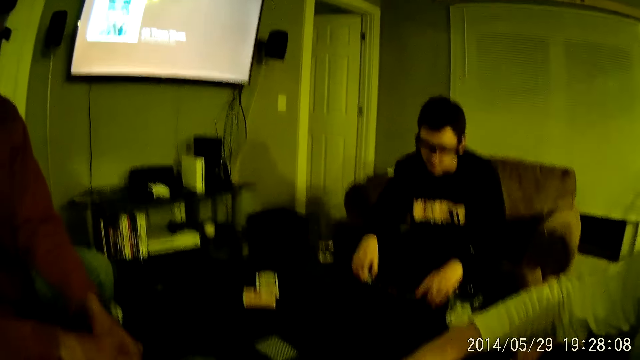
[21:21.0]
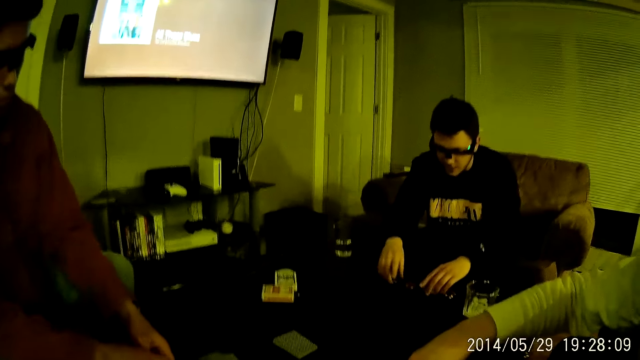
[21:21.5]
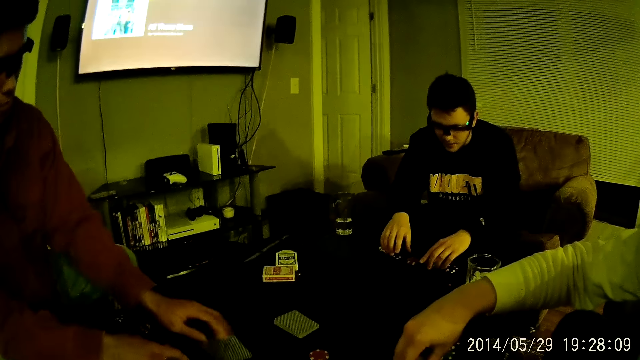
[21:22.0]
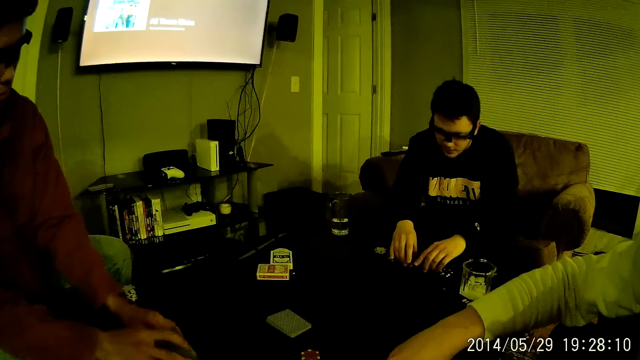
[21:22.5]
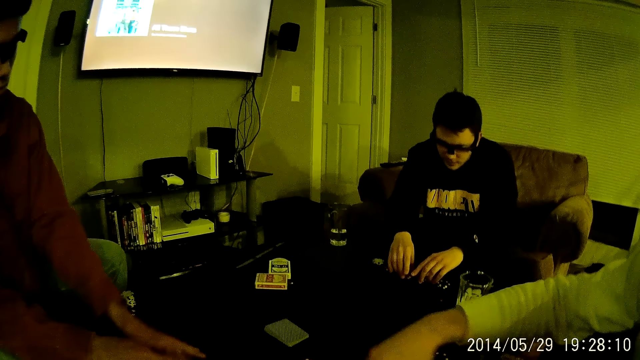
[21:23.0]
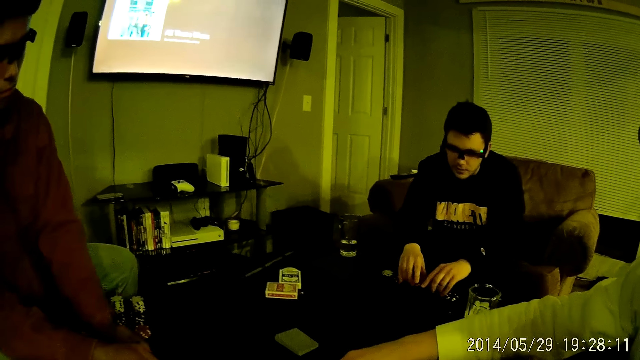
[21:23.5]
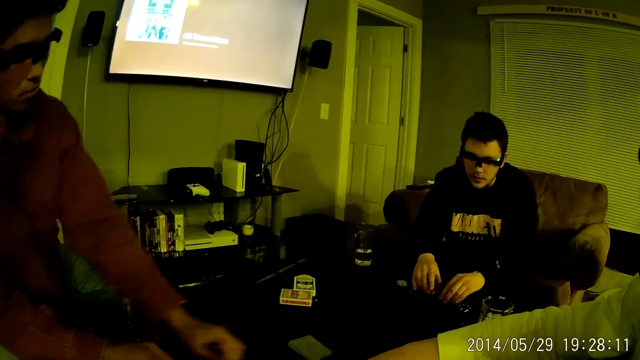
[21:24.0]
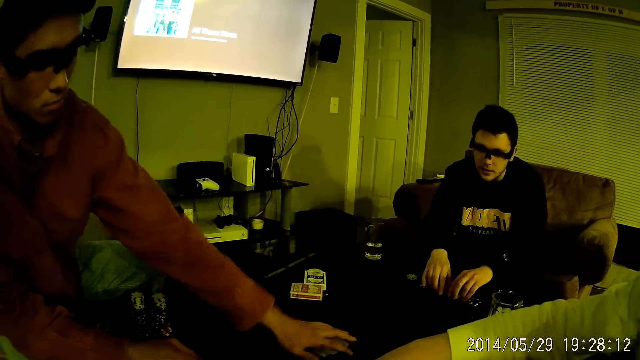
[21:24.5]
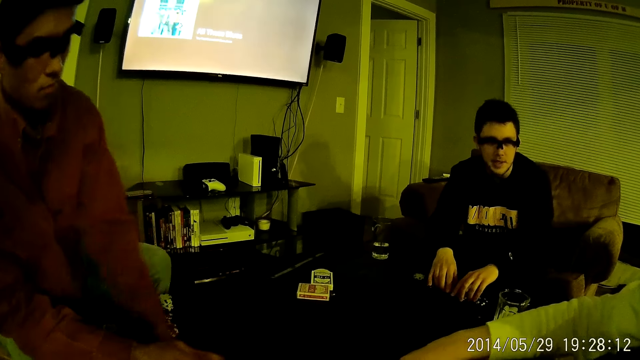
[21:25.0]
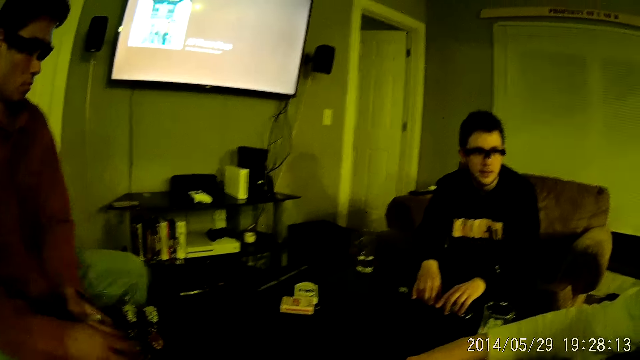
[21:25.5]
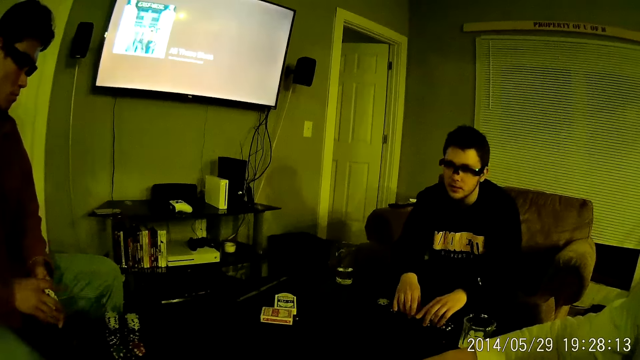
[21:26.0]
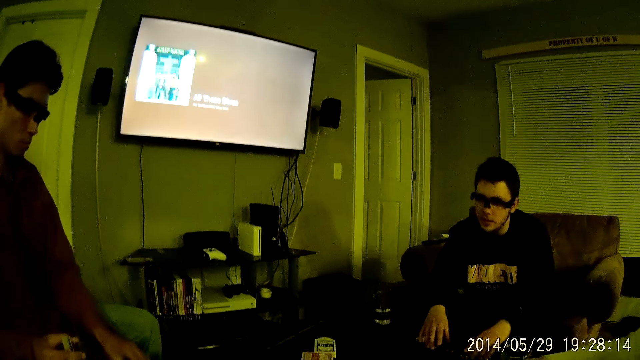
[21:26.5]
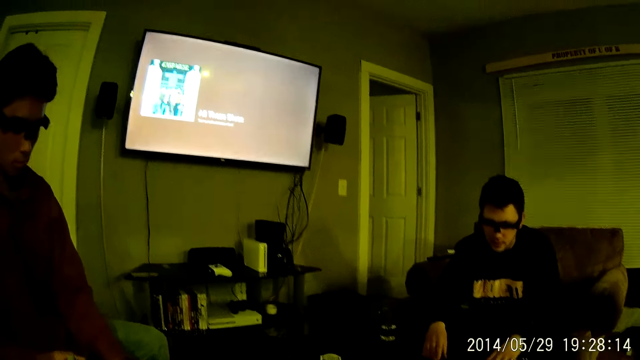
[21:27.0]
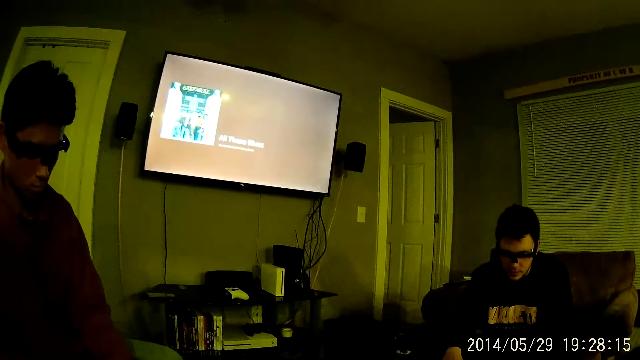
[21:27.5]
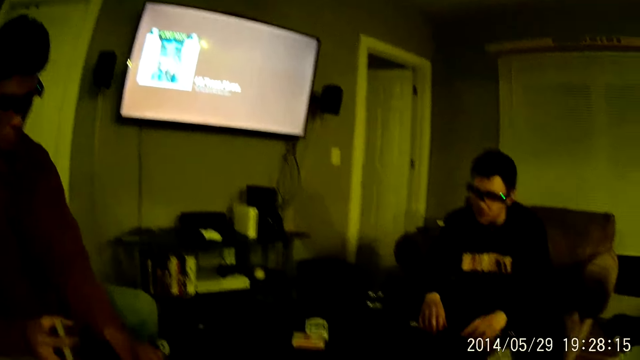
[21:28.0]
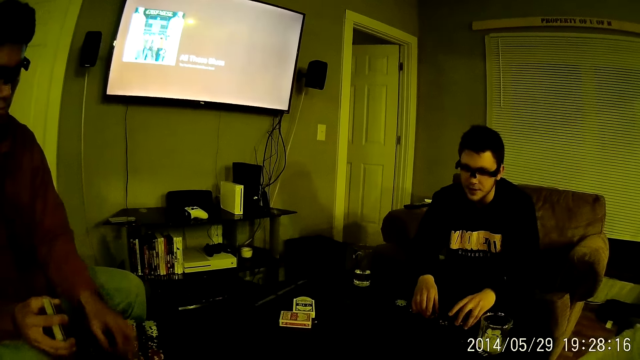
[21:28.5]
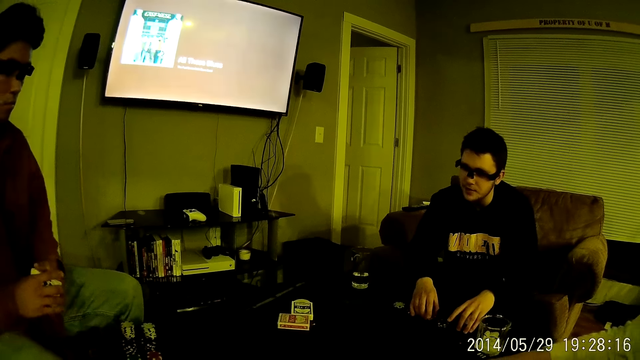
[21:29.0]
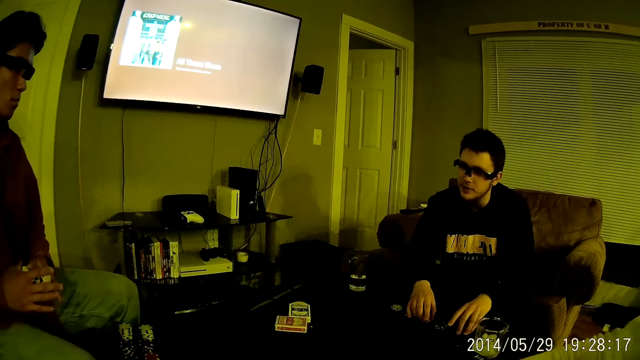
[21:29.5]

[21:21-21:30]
A man plays with the chips on the table with both hands. The man talks.

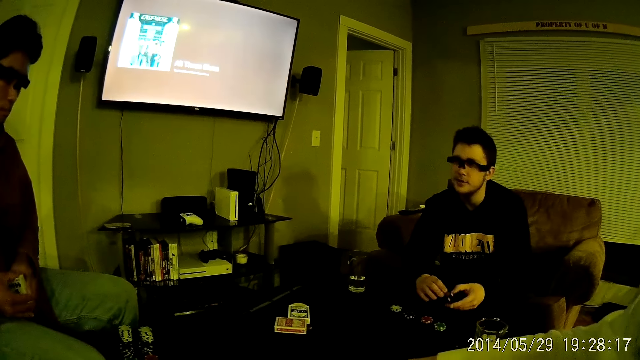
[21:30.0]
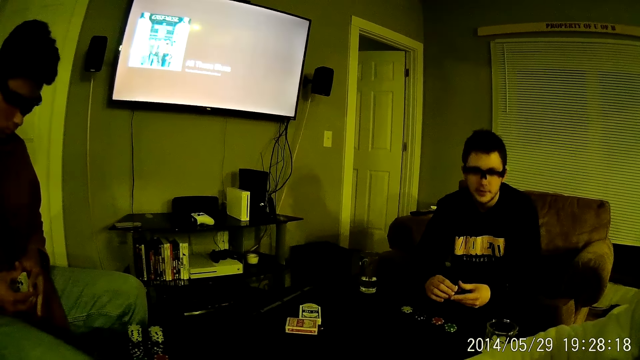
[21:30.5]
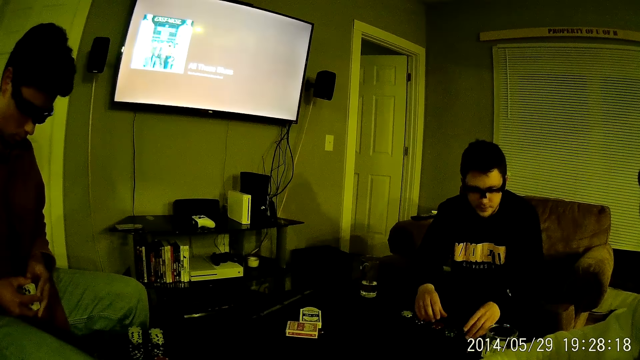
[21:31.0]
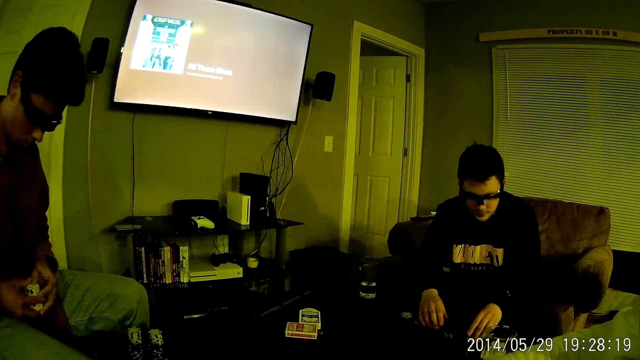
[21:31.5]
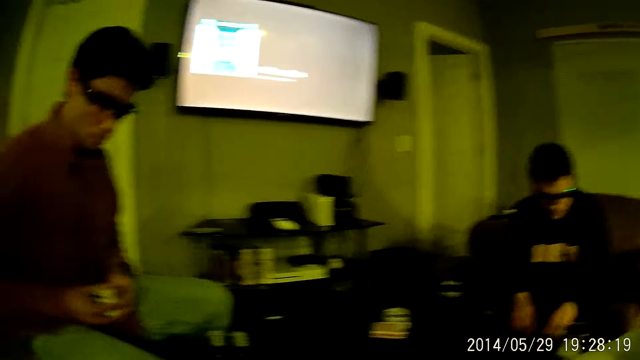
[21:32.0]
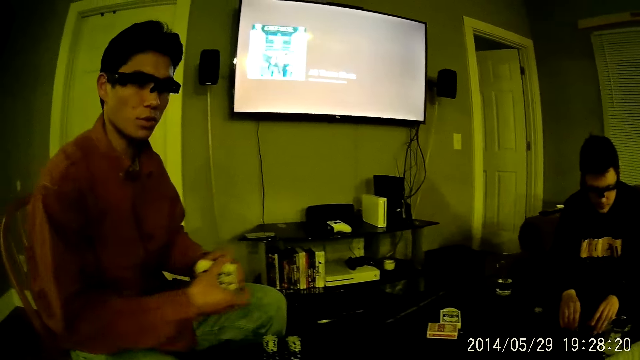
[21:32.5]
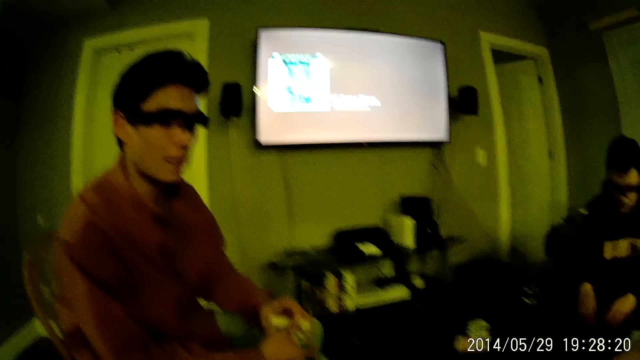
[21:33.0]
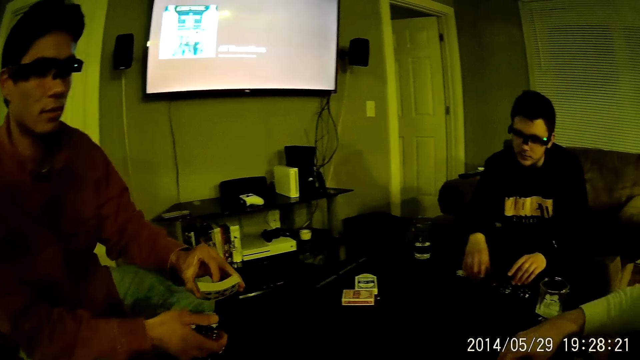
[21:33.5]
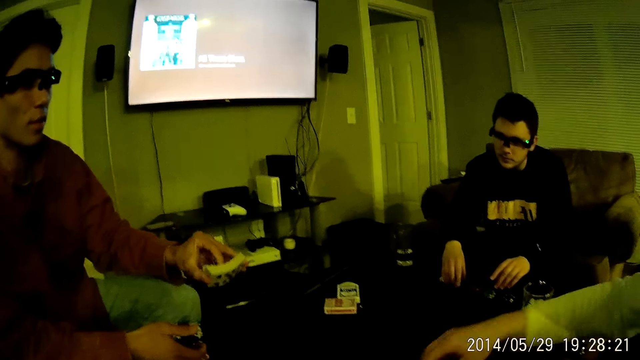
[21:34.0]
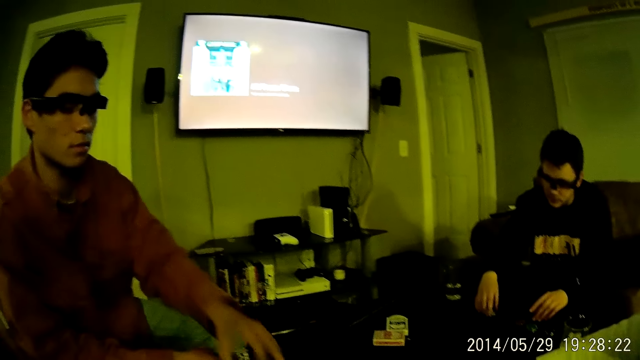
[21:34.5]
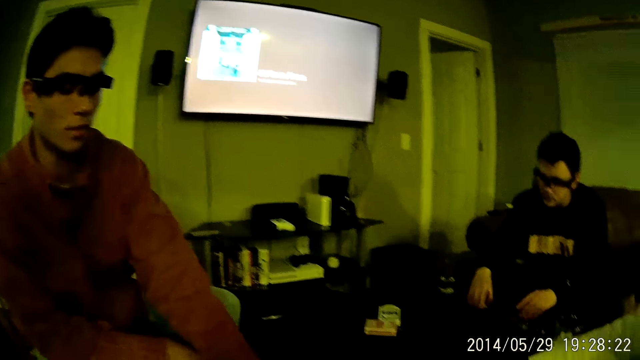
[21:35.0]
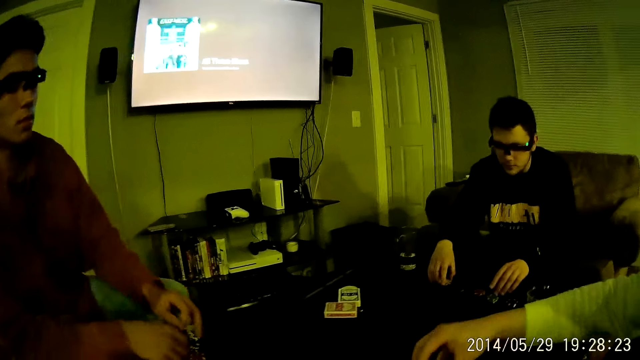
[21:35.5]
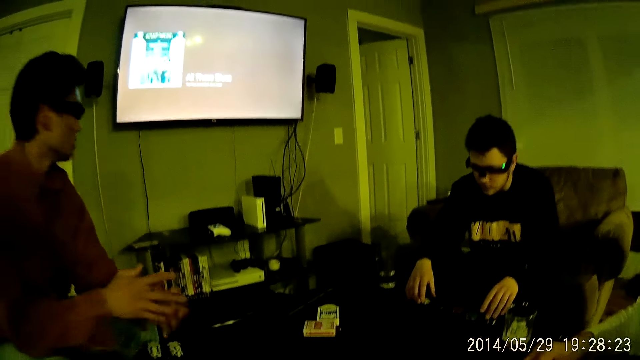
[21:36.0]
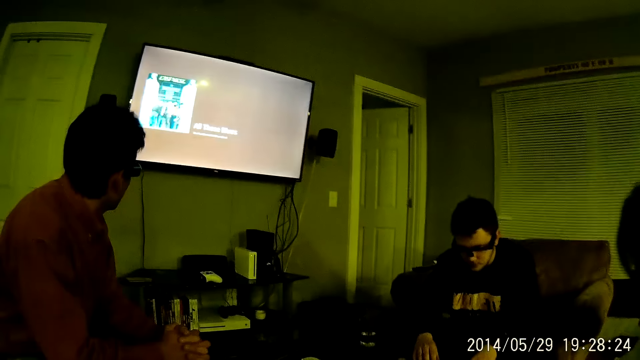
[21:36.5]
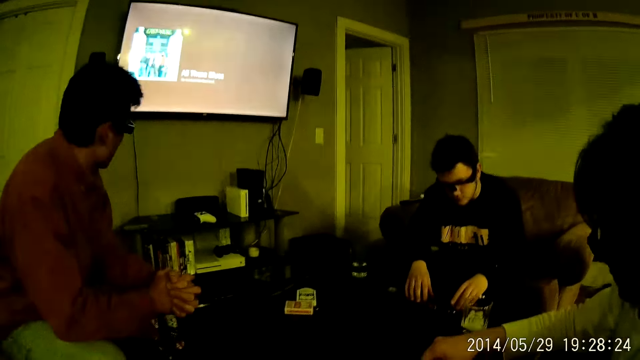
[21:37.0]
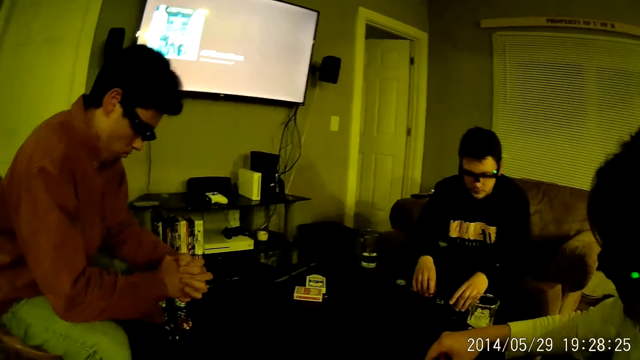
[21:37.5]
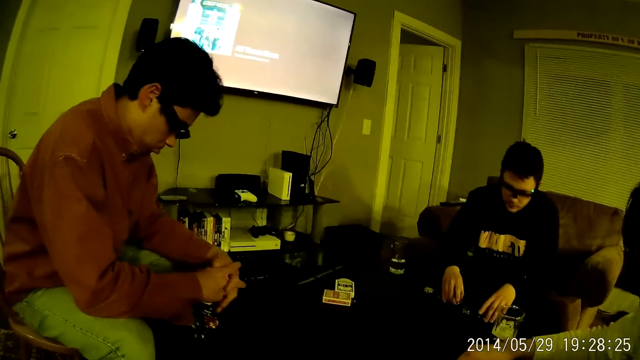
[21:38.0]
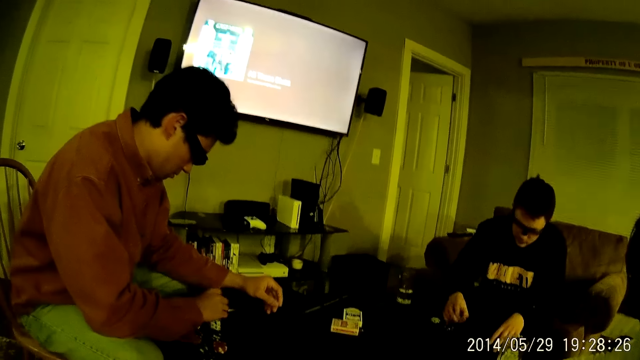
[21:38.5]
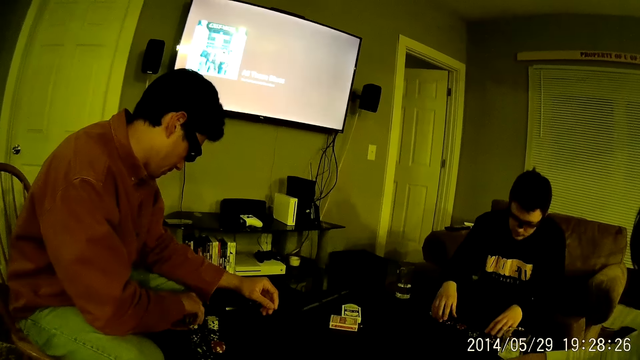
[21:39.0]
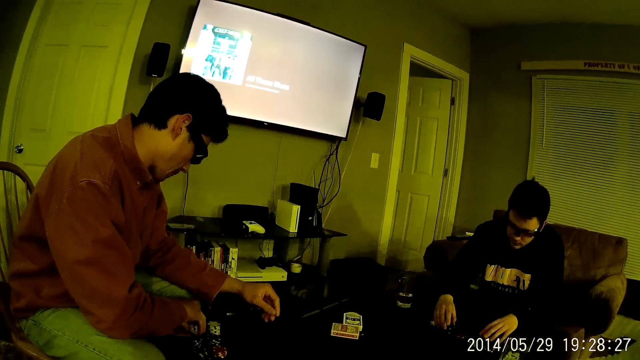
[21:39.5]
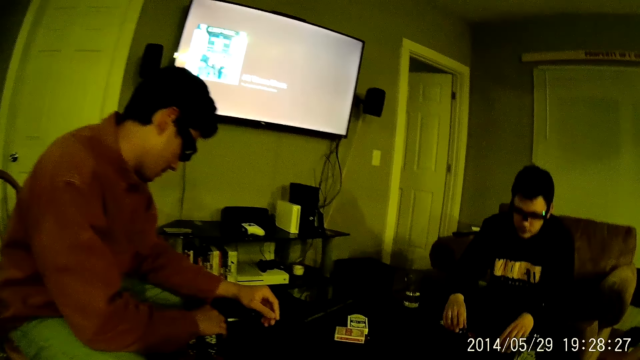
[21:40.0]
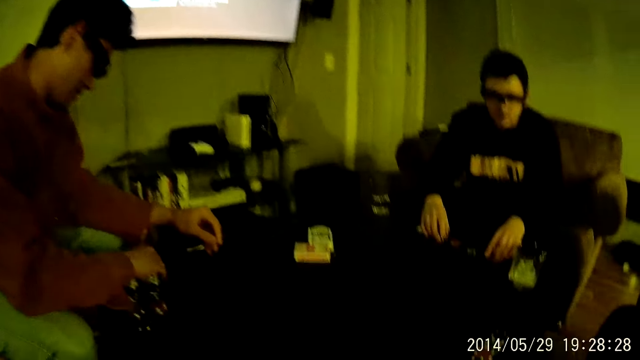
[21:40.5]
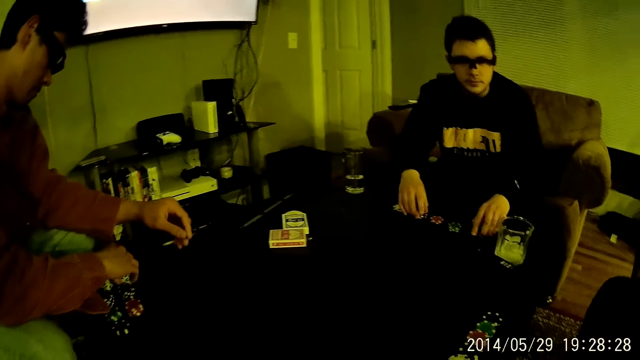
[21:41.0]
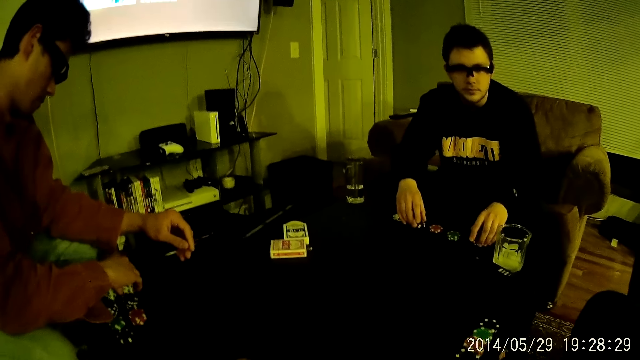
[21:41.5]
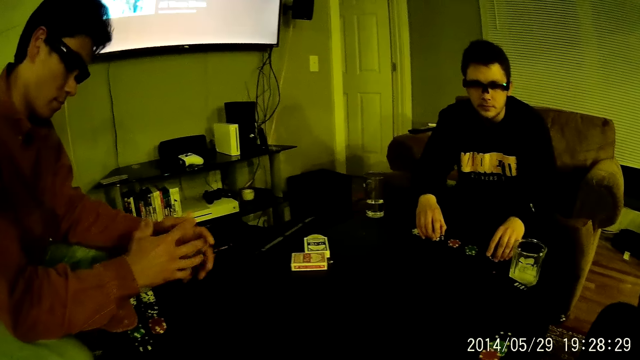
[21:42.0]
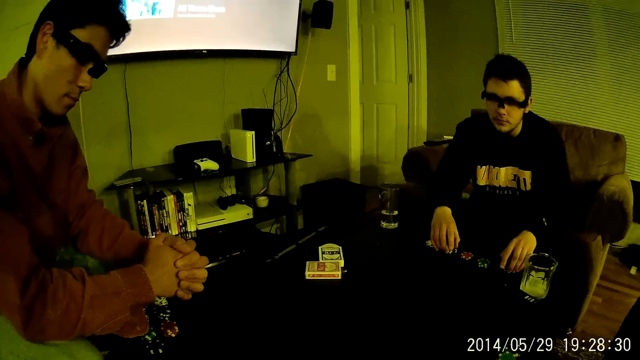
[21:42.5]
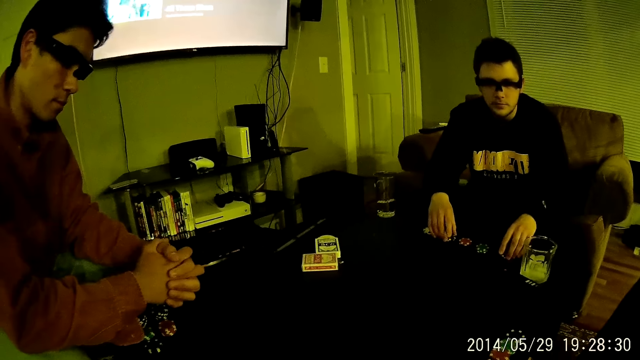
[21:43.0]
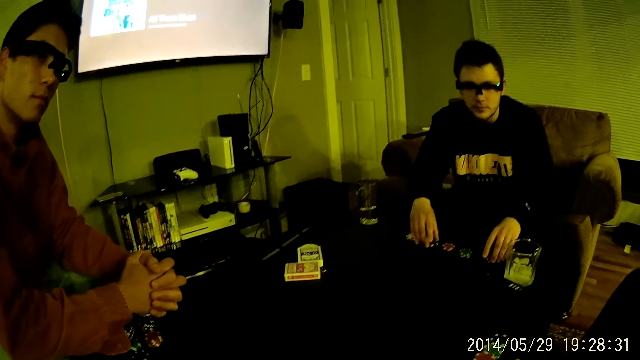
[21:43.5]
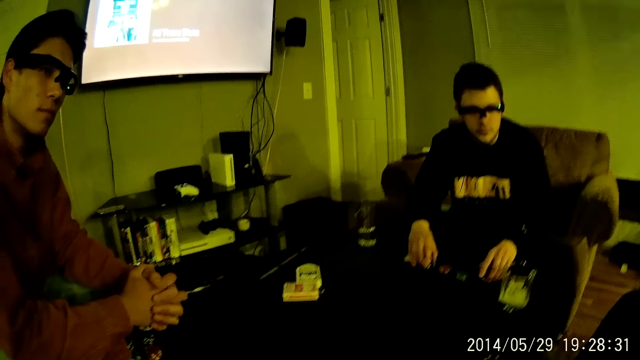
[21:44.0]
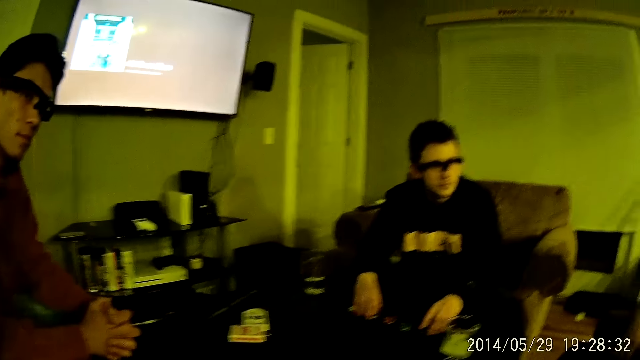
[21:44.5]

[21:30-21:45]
A man looks at the cards. The man talks. The camera wearer talks. The man drops the cards in his left hand on the table. The camera wearer looks around. The man puts his hands together and touches the chips. Another man converses. The first man puts his hands together.
